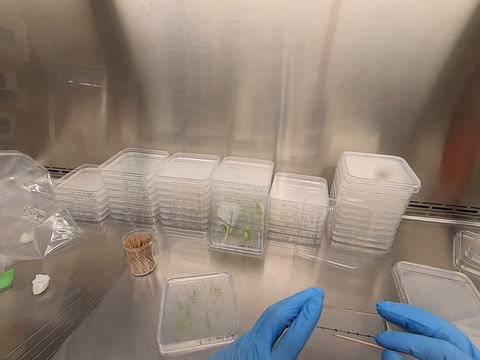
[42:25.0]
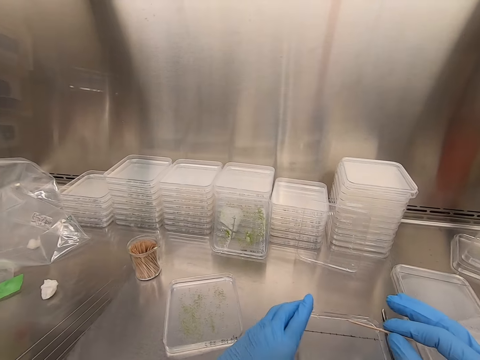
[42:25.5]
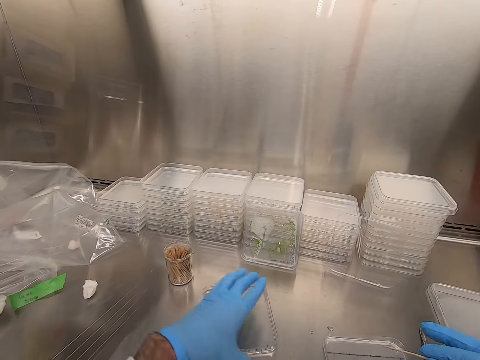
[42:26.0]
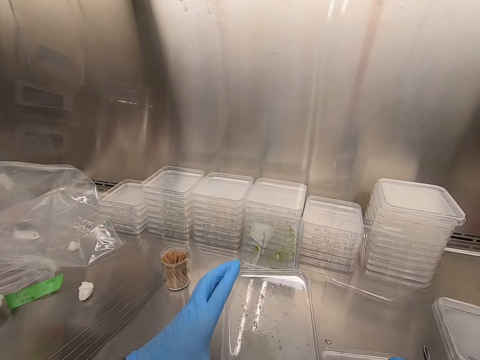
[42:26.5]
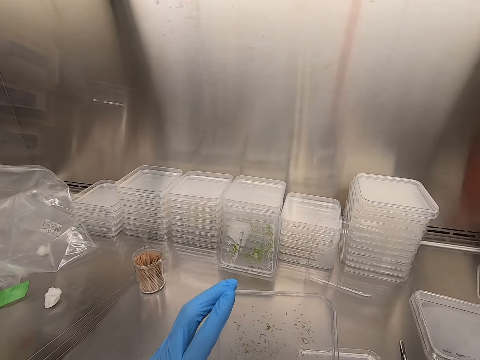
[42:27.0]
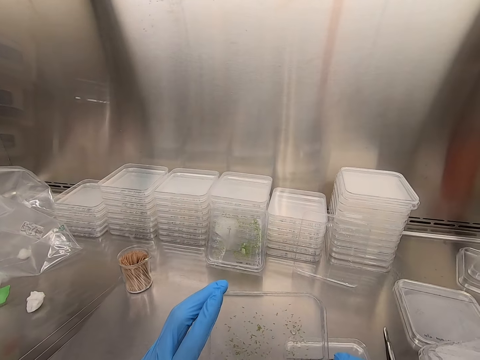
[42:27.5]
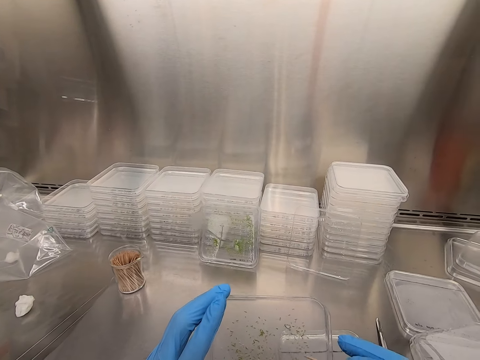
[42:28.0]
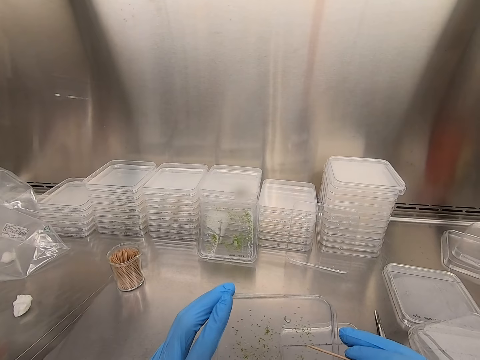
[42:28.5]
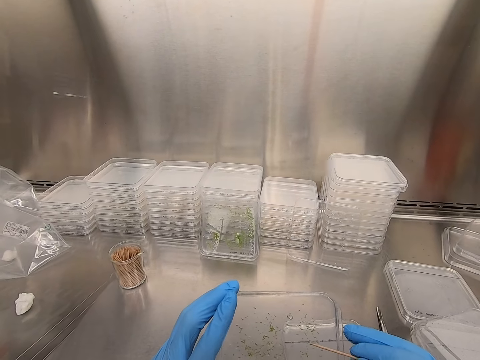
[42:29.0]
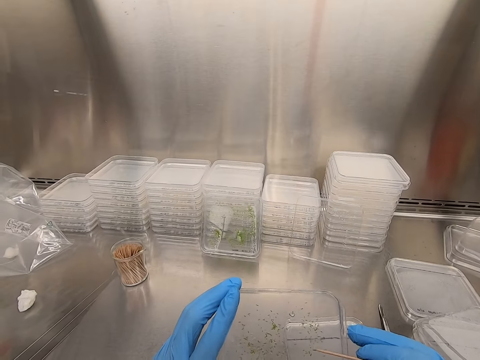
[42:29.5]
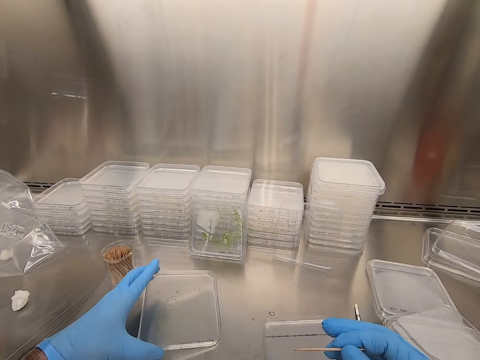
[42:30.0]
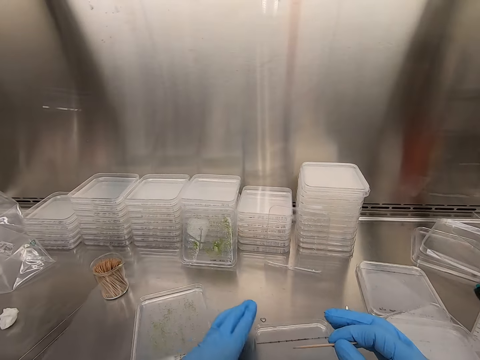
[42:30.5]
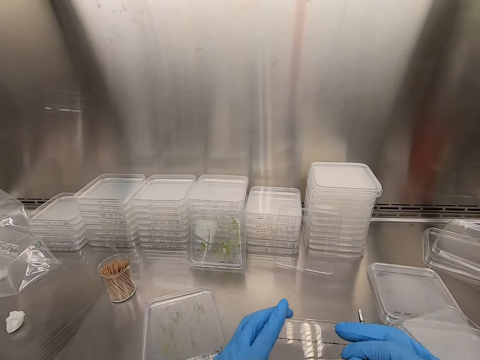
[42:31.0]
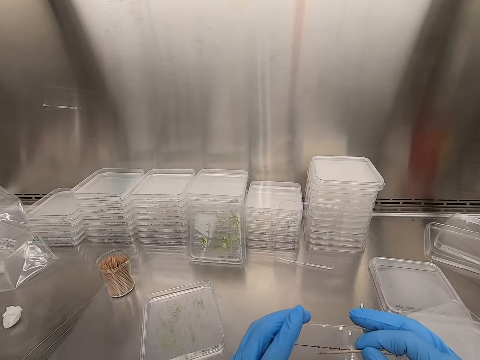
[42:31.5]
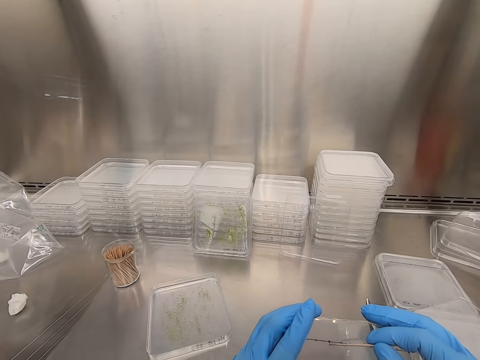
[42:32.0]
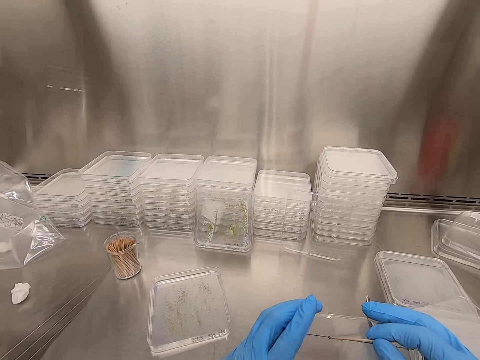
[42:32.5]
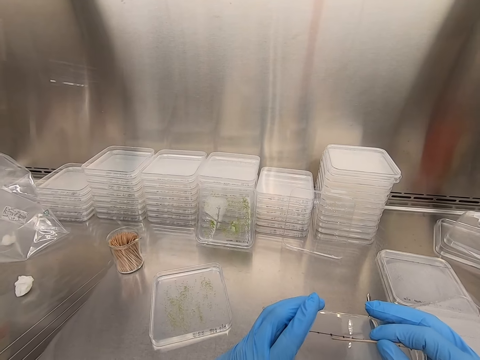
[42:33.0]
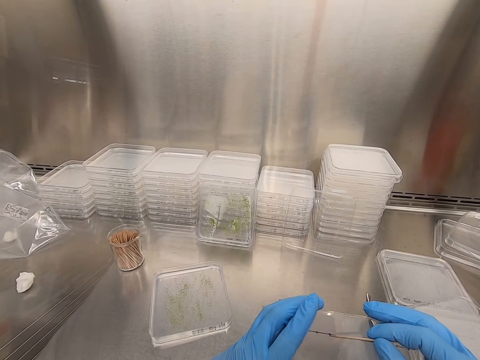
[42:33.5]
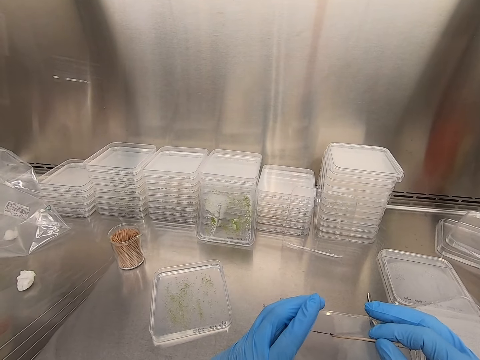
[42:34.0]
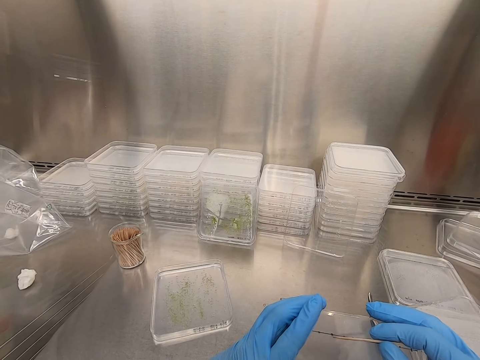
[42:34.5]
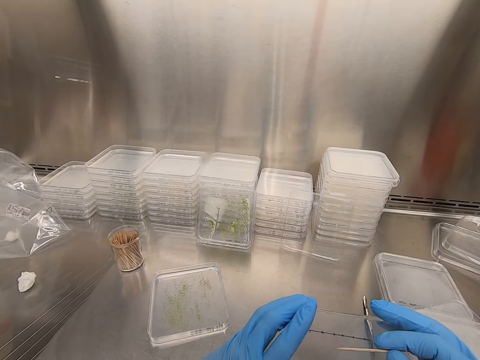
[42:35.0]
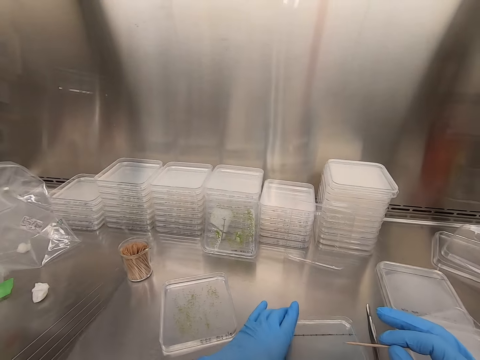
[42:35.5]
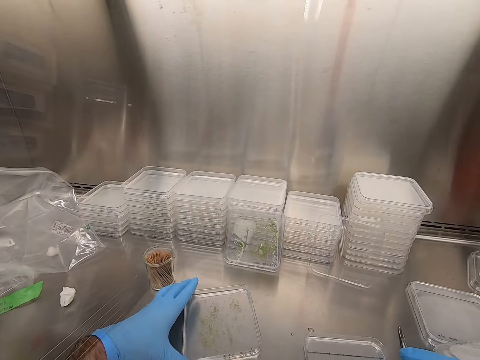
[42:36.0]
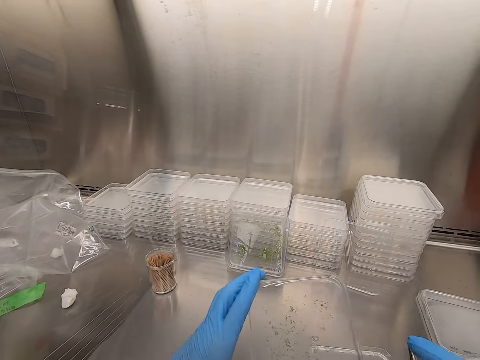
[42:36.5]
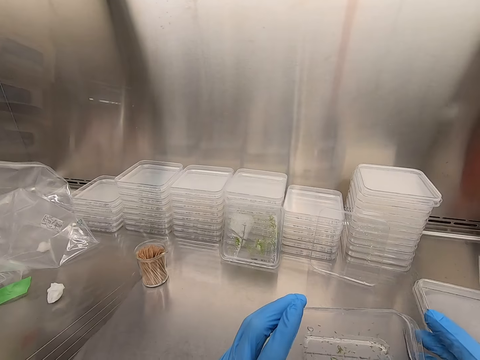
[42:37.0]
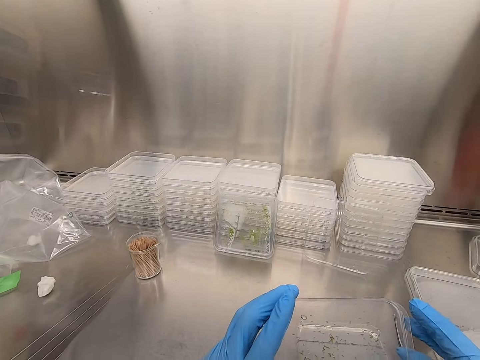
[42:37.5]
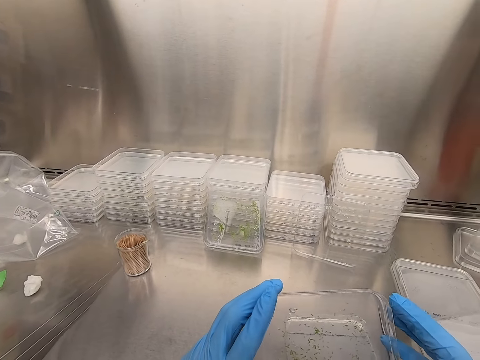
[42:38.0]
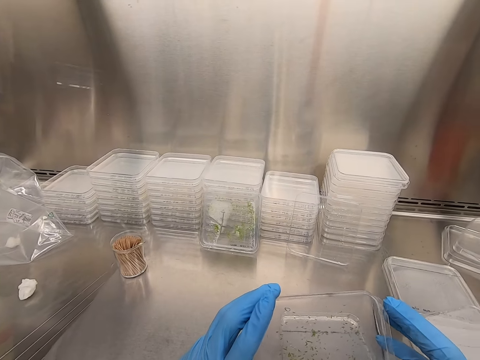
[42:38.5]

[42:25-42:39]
The camera wearer places the plastic flat tin or acrylic sheet on the steel bench. They pick up the plastic flat tin. They pick particles from the acrylic sheet with a toothpick. They place the plastic flat tin on the steel bench. They pick up the plastic flat tin. They put something on the tin. They place the plastic flat tin on the steel bench. They pick up the plastic flat tin.

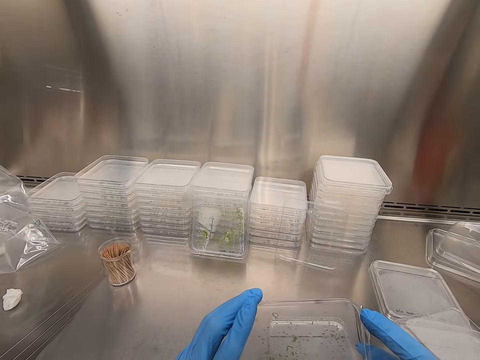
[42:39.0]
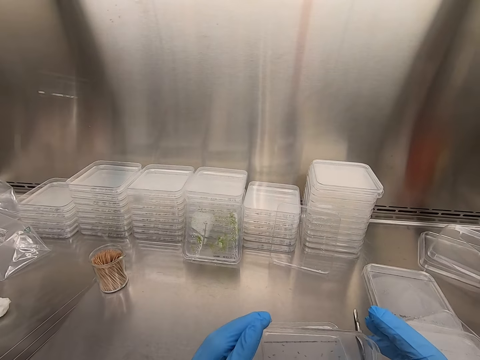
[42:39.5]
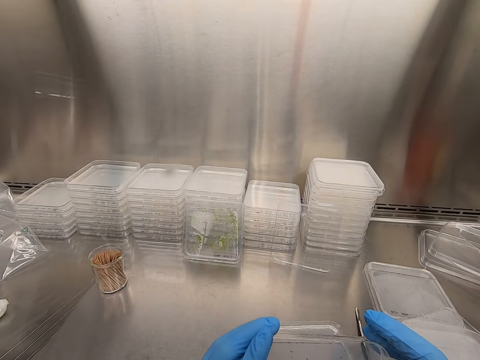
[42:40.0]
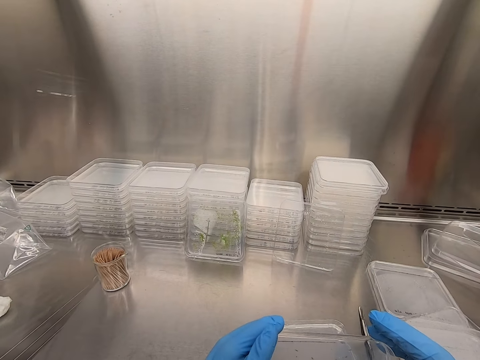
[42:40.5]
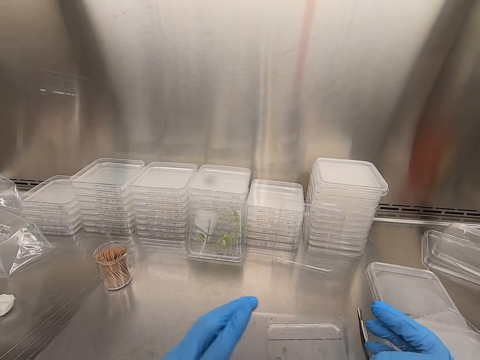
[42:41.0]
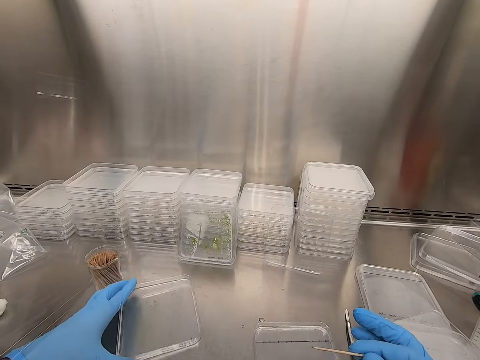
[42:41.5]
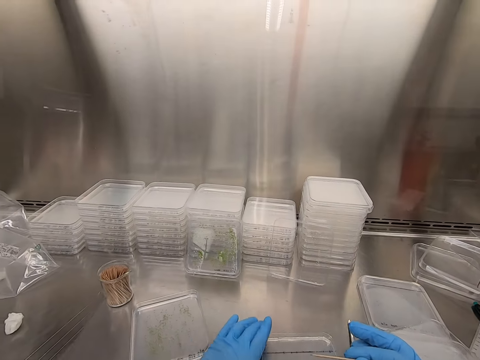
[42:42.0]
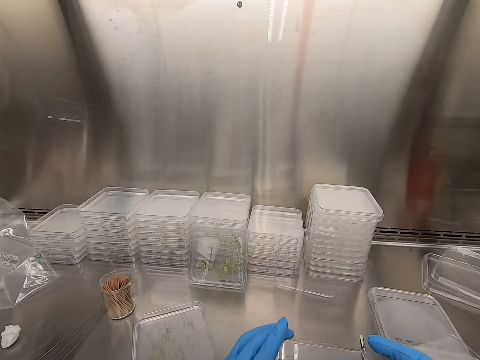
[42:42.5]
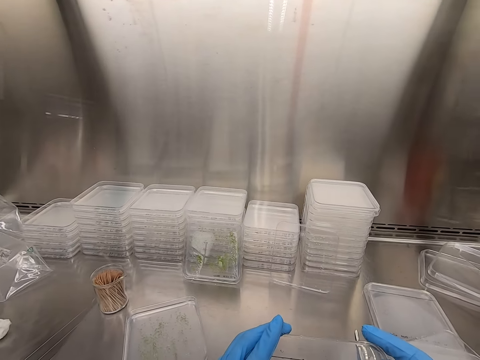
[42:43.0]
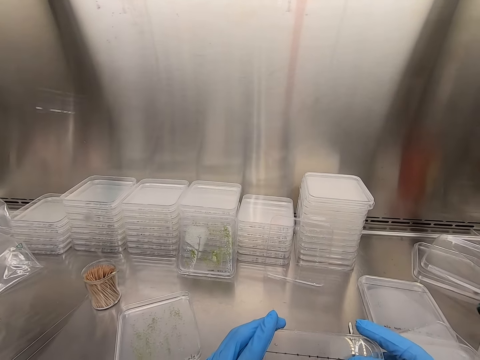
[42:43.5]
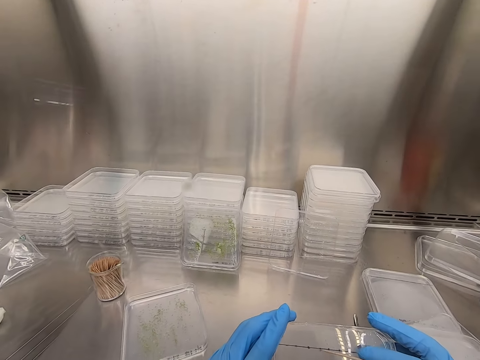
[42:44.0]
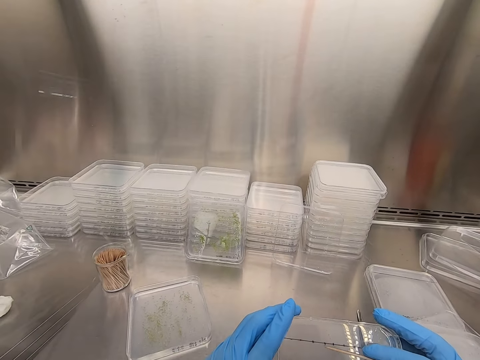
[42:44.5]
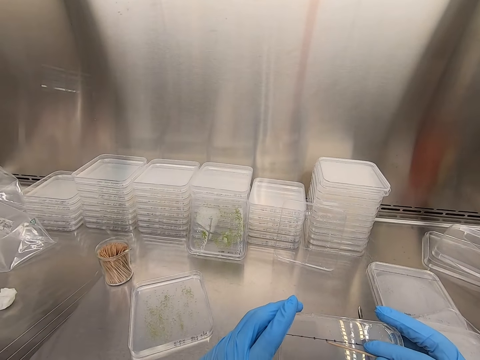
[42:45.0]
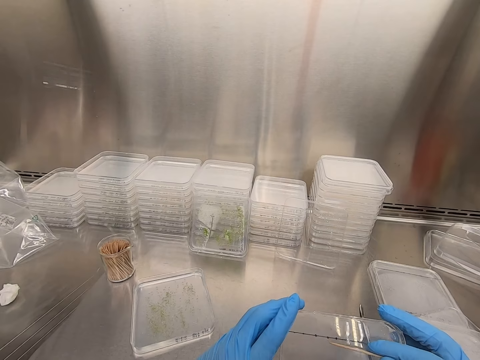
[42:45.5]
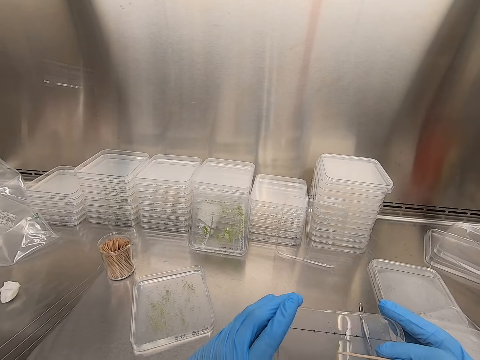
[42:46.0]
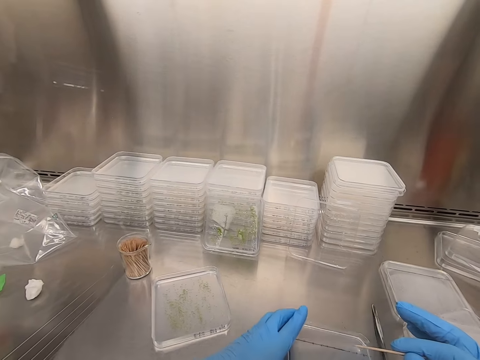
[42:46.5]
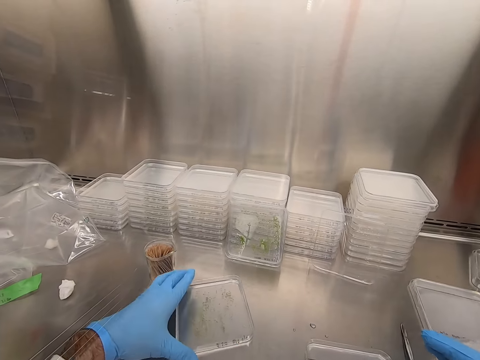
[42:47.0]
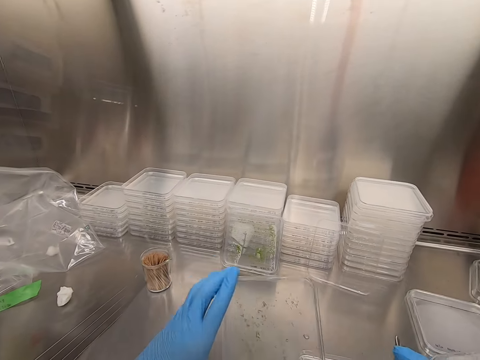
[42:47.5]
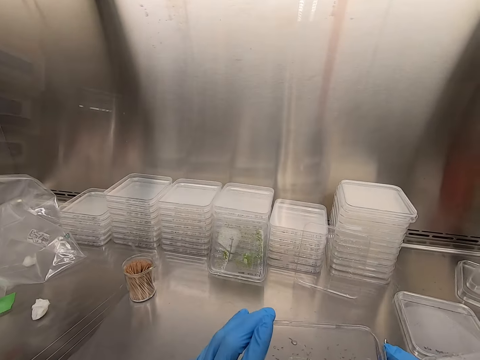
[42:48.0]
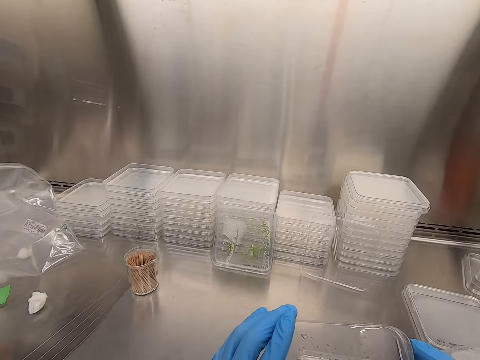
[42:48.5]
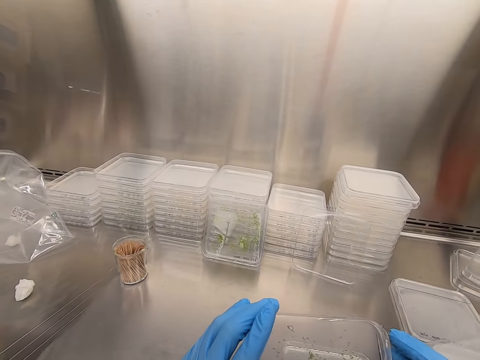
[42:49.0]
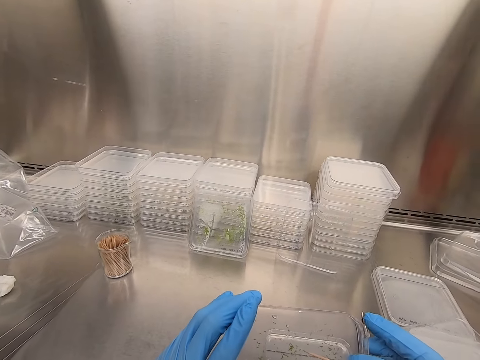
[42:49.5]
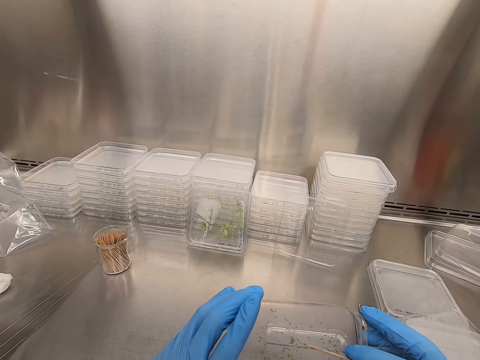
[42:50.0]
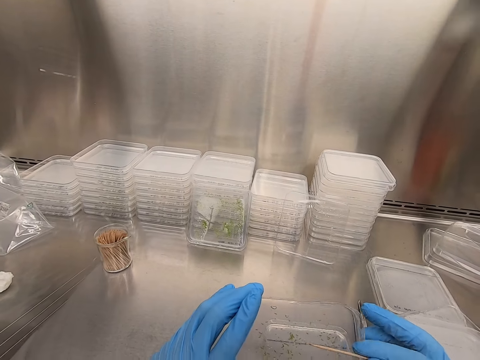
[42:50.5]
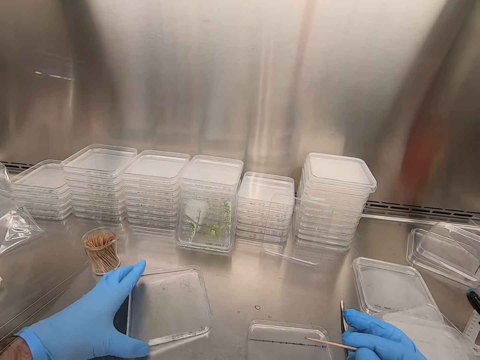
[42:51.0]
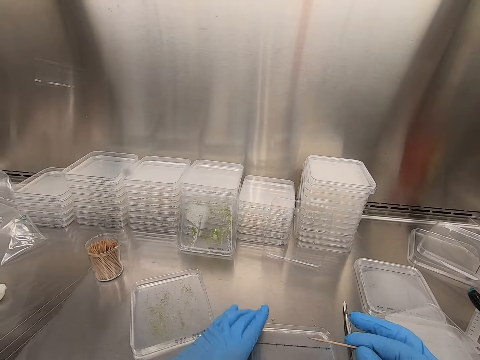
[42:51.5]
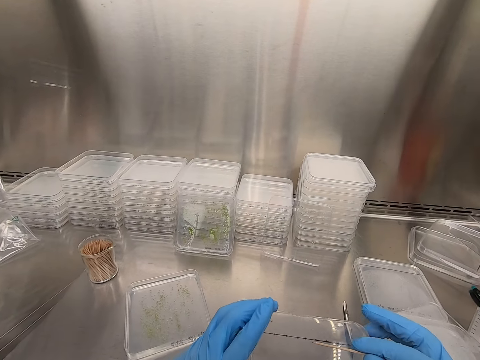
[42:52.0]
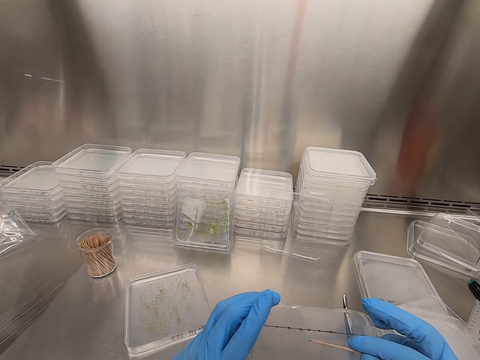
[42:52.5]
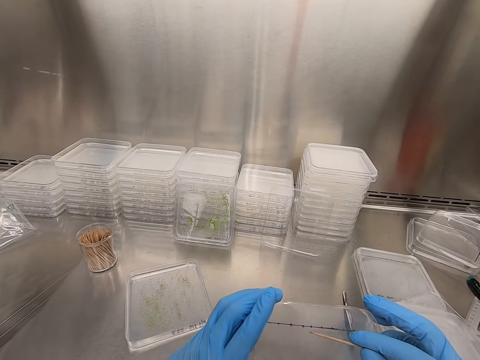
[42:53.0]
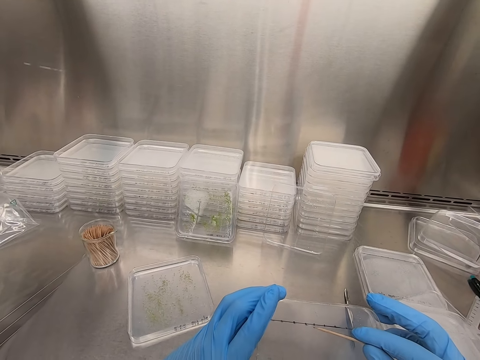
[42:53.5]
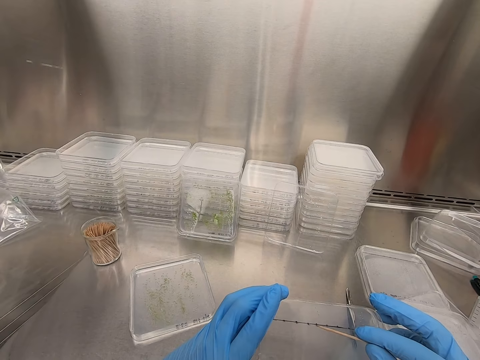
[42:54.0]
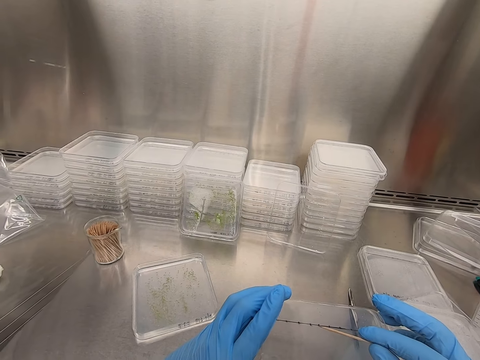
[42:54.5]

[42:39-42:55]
The camera wearer picks particles from the acrylic sheet or plastic flat tin. They place the plastic flat tin on the steel bench. They pick up the plastic flat tin. They put something on the tin. They place the plastic flat tin on the steel bench. They pick up the plastic flat tin. They pick particles from the acrylic sheet with a toothpick. They place the plastic flat tin on the steel bench. They pick up the plastic flat tin. They put something on the tin.
